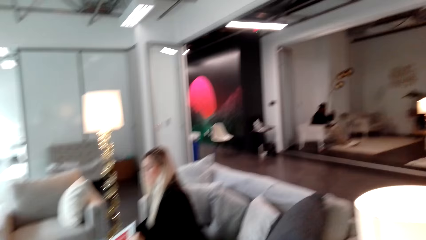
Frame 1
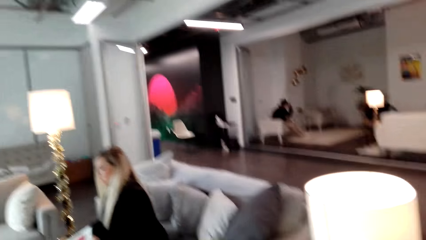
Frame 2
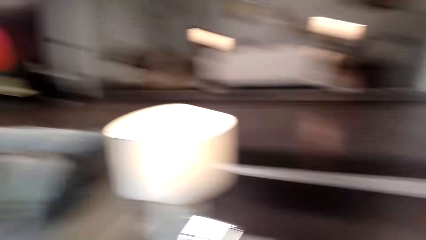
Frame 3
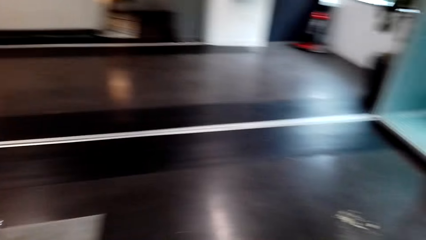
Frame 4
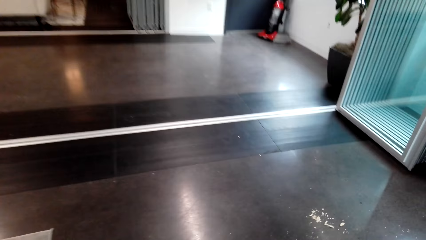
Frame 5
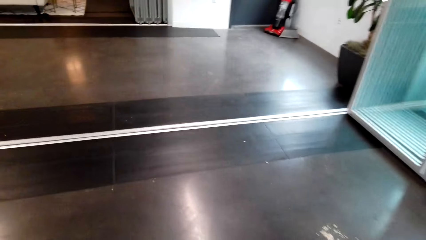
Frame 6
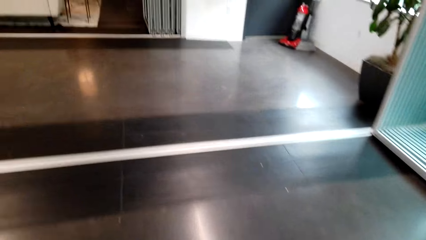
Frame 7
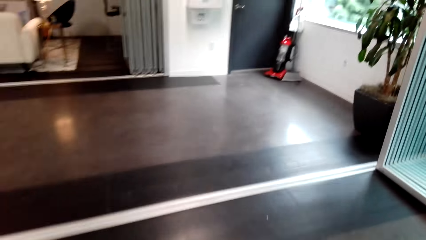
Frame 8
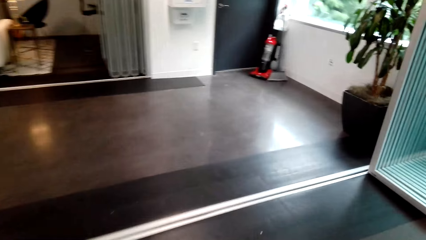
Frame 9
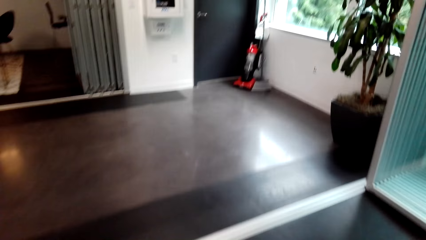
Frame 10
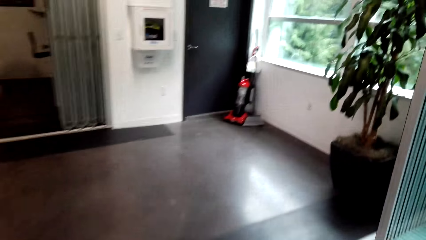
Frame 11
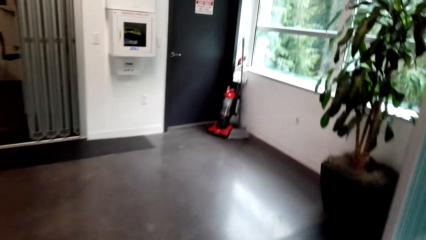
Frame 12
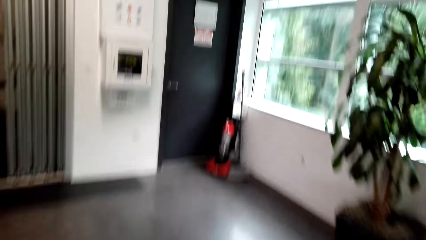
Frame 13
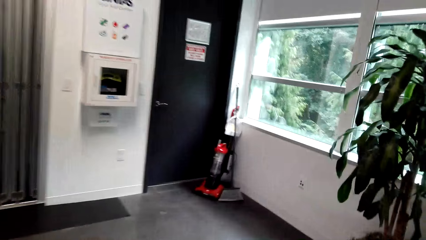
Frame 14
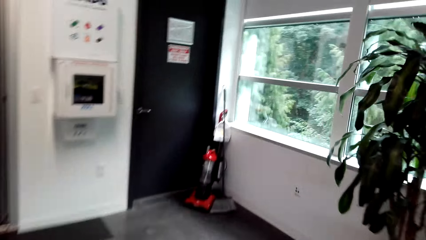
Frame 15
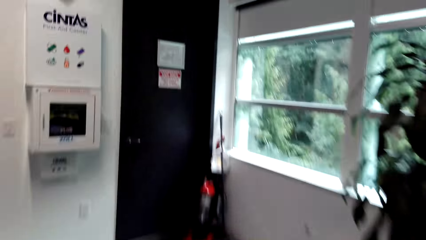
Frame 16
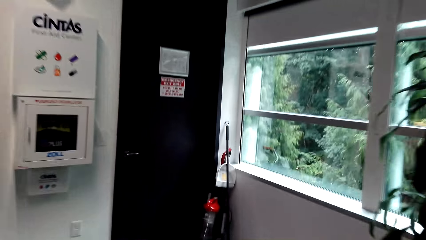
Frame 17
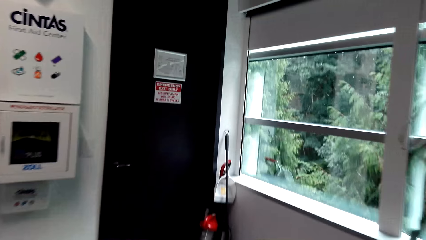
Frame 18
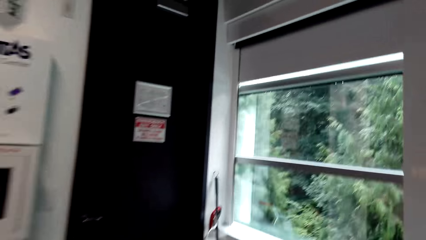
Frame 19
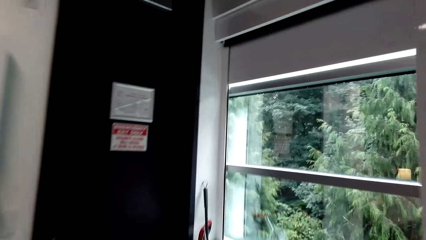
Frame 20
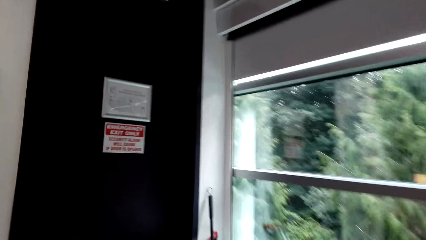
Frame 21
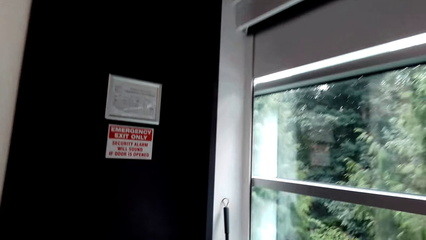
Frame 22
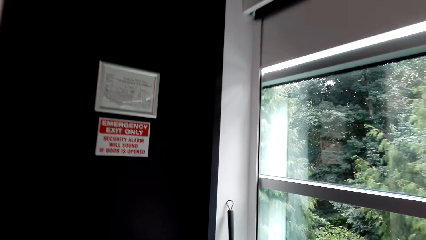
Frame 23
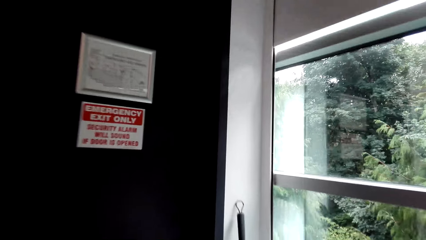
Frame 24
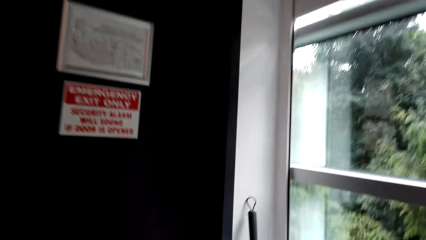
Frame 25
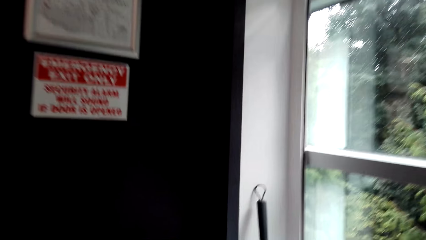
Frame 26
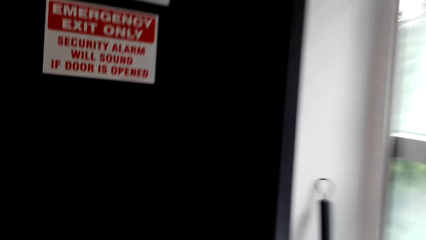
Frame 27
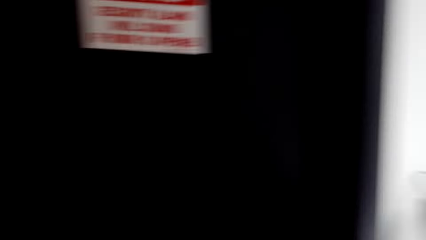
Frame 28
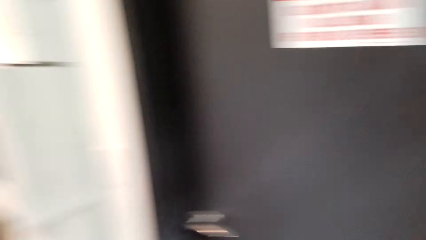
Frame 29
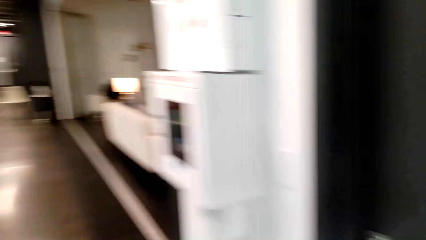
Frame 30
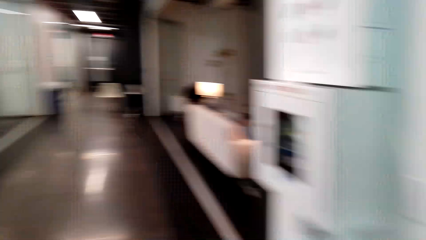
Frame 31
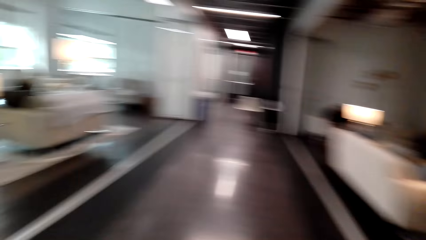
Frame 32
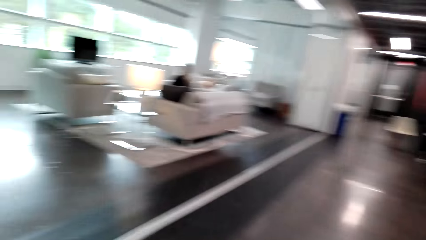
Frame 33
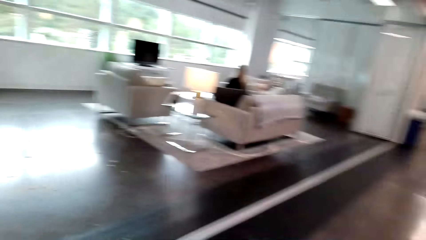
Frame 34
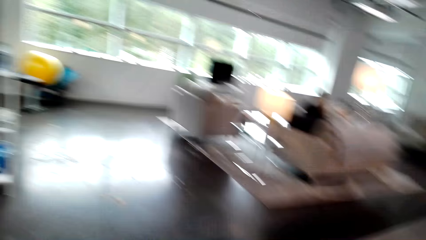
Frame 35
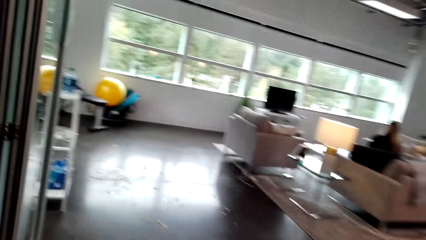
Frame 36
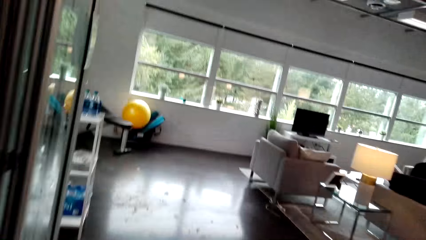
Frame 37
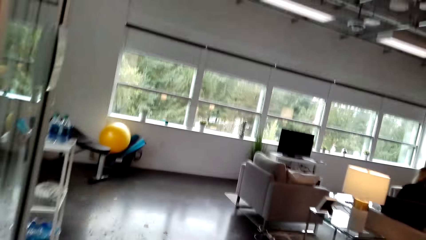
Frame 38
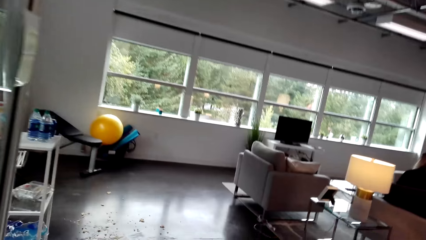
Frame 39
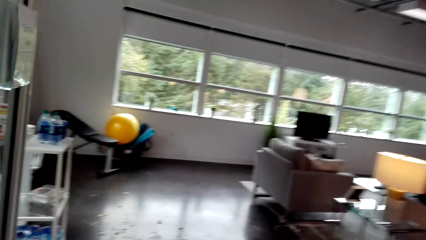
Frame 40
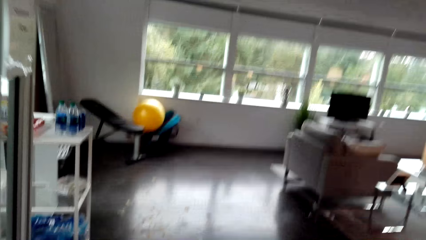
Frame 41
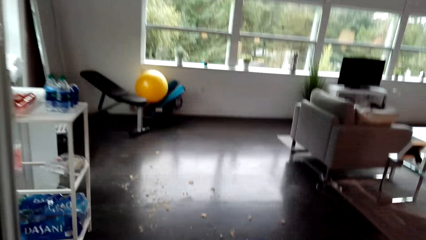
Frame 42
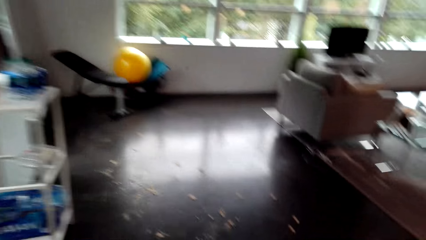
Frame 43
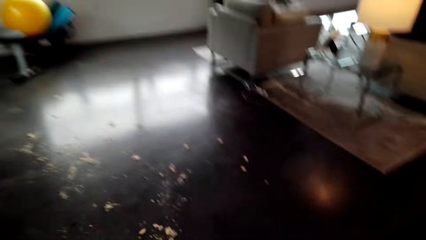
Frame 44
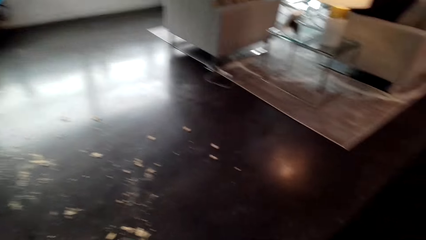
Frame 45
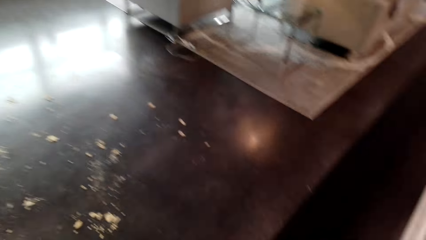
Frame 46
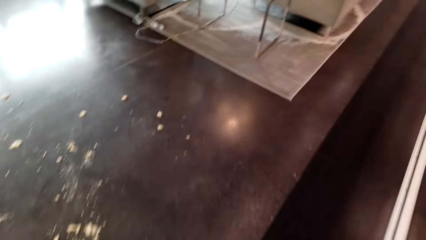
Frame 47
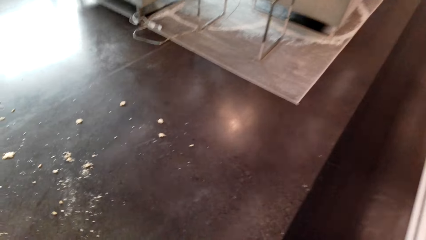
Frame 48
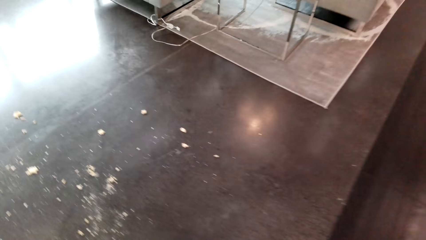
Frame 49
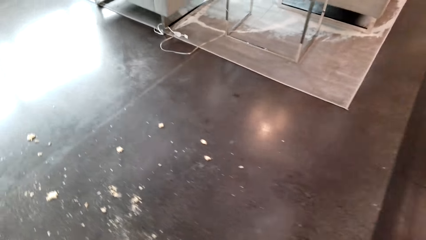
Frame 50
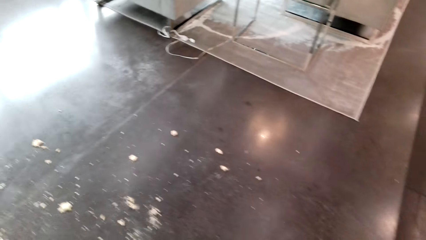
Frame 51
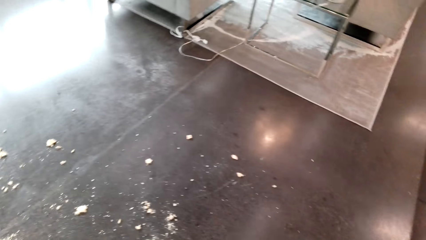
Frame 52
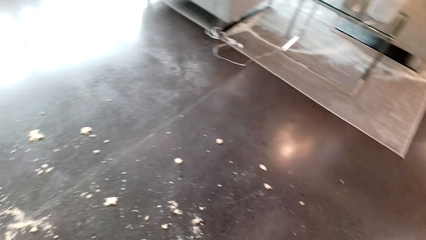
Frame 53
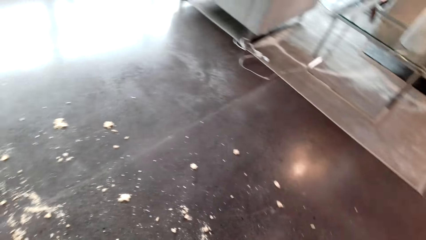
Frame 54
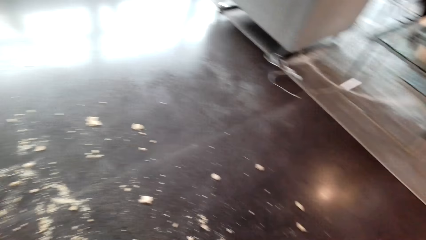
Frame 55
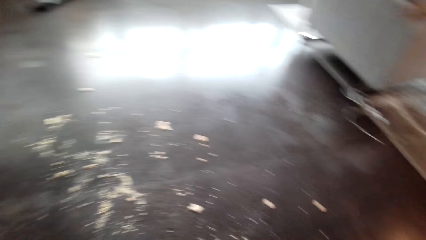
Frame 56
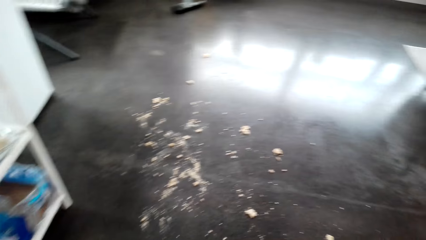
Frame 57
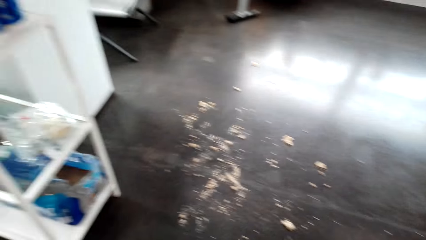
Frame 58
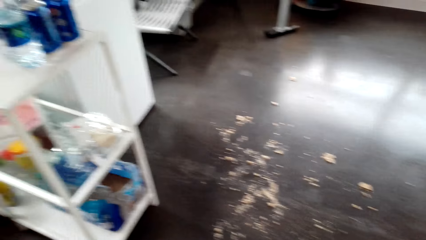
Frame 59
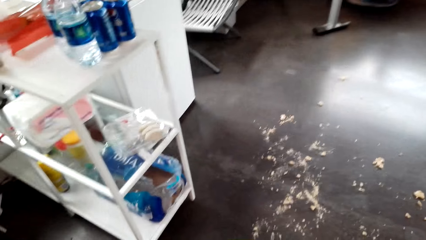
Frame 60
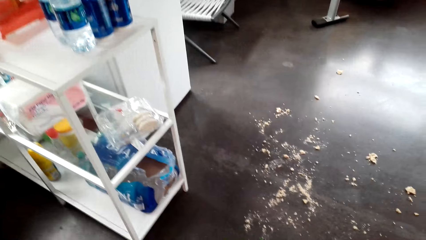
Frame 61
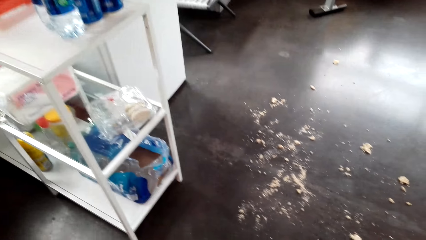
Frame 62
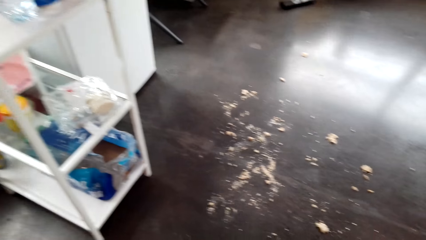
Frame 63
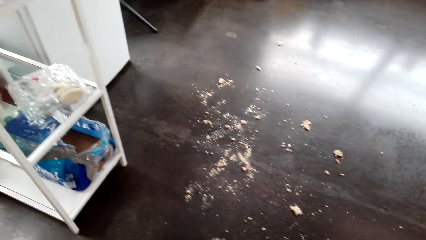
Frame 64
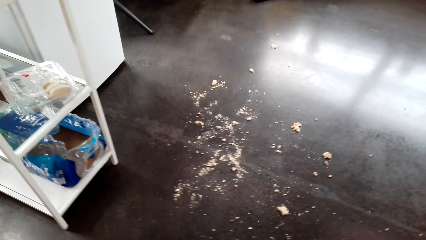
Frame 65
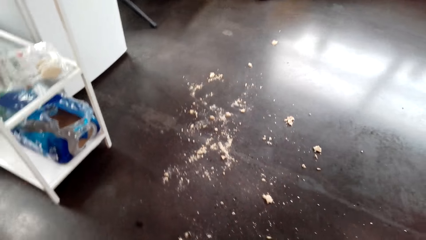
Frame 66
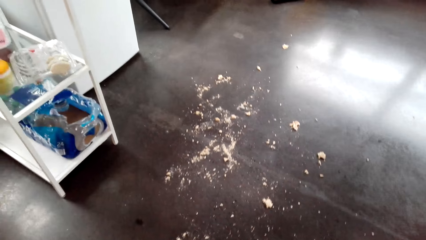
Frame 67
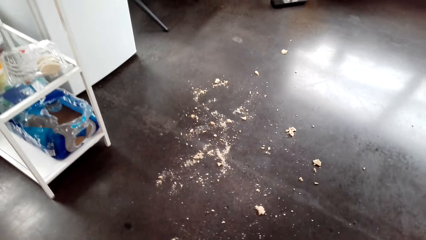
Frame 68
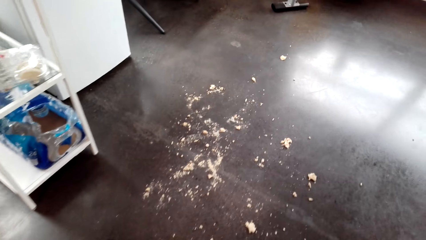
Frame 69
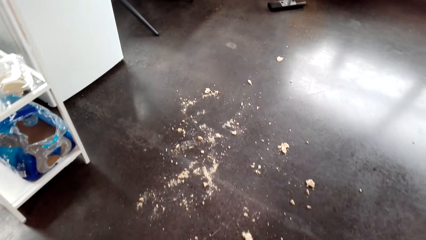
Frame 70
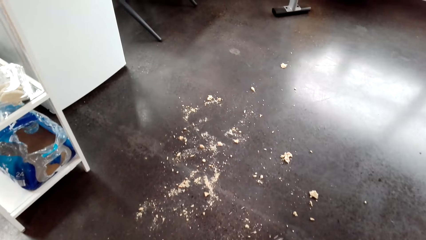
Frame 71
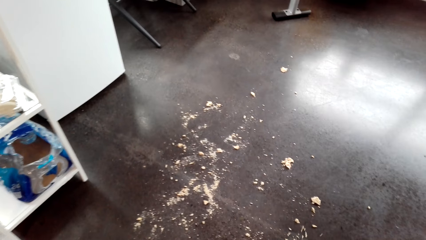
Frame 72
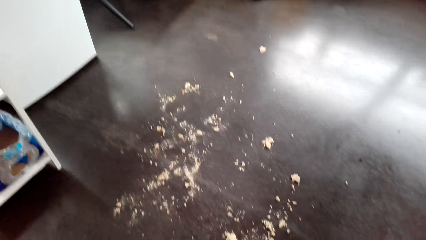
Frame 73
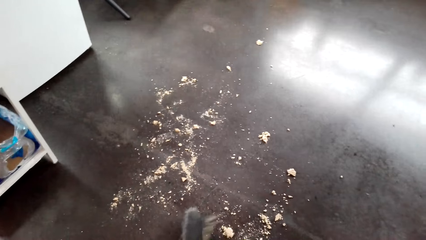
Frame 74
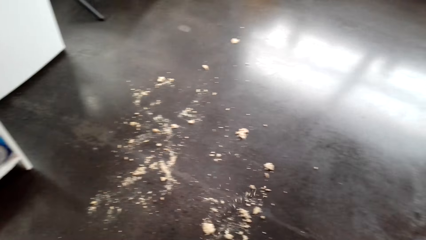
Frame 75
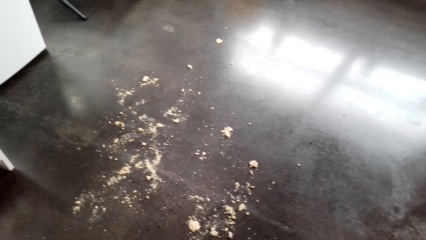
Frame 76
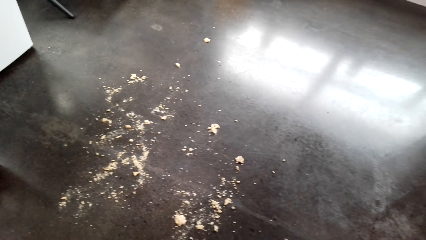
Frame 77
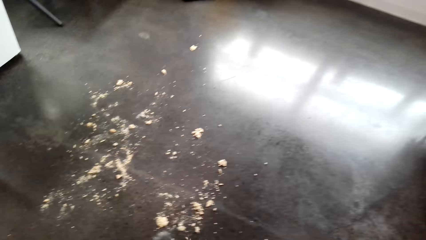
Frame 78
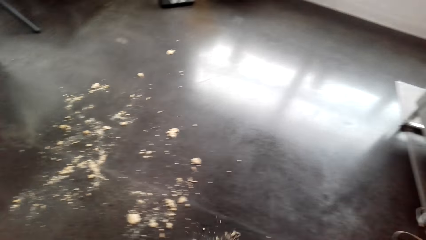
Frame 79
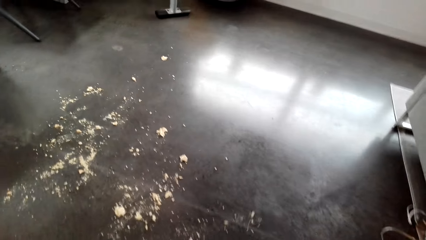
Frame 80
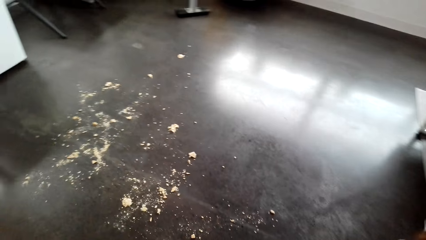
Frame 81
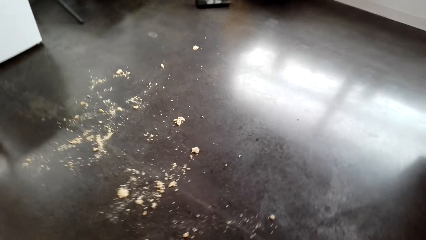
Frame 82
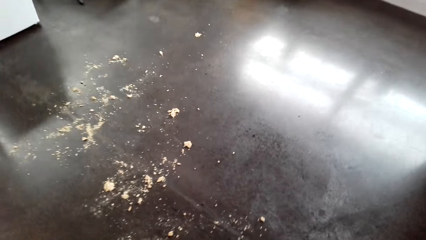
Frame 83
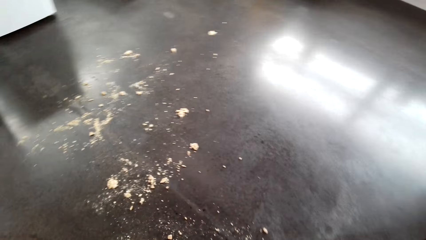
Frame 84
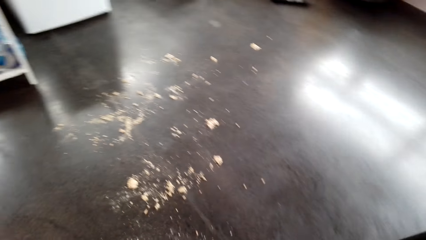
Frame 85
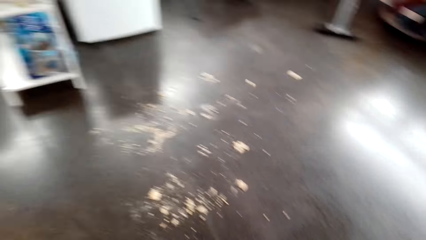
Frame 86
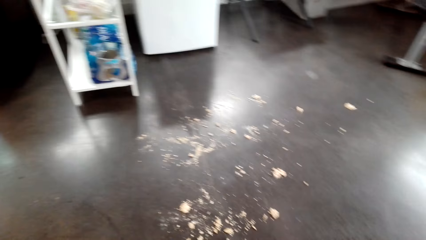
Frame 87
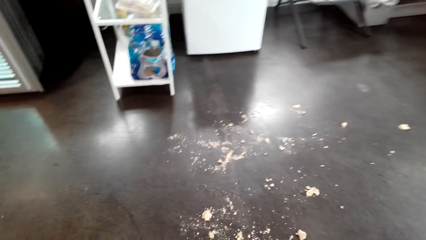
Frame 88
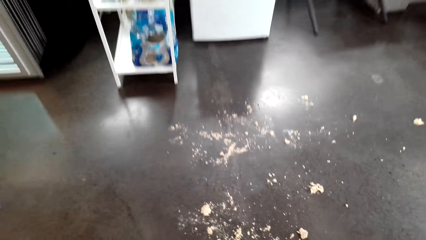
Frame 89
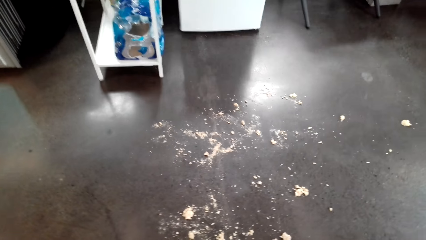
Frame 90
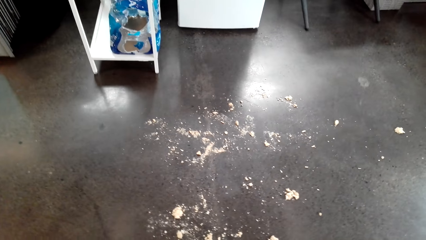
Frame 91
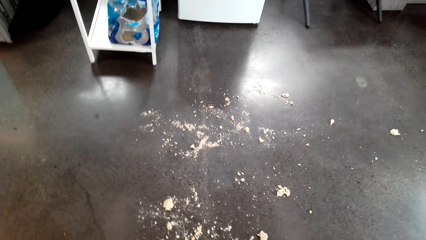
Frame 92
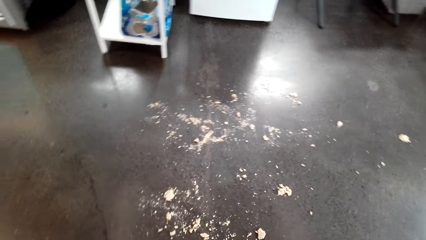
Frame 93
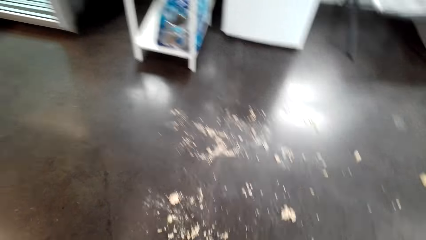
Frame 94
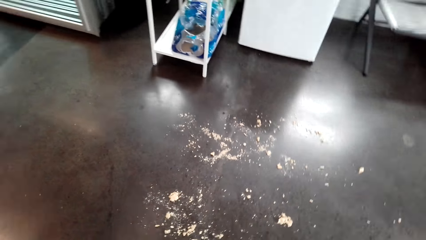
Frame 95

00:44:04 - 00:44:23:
A woman pulls the paper. The camera wearer walks around the office to the wall. They pick up a broom. They walk around the office. They converse with the woman. They sweep the floor. They sweep the dust on the floor.
